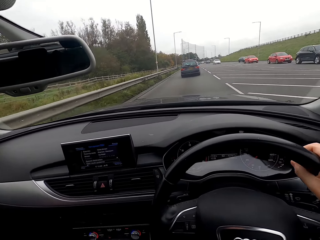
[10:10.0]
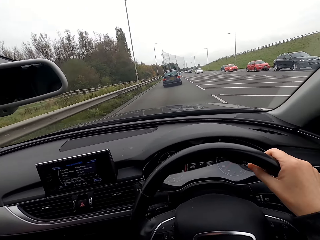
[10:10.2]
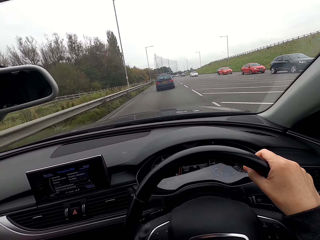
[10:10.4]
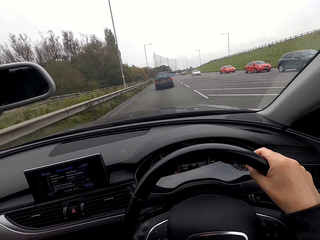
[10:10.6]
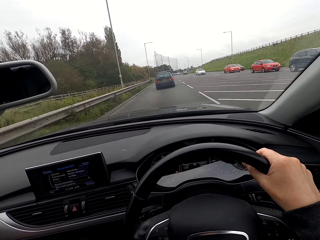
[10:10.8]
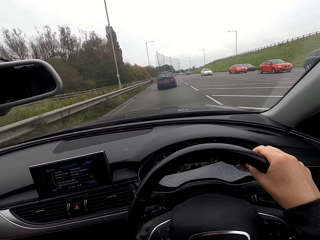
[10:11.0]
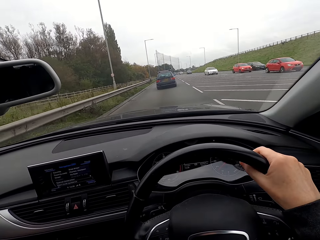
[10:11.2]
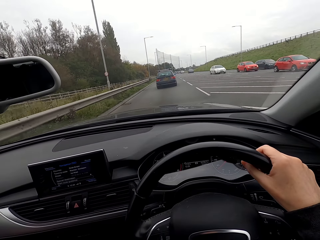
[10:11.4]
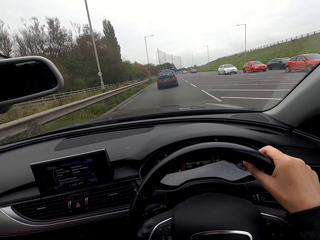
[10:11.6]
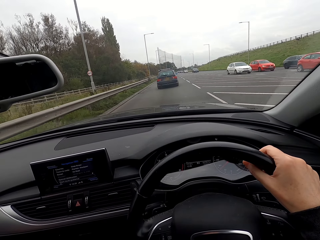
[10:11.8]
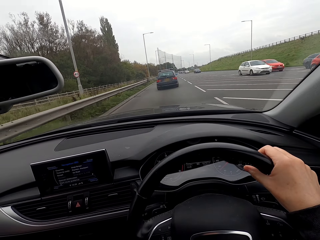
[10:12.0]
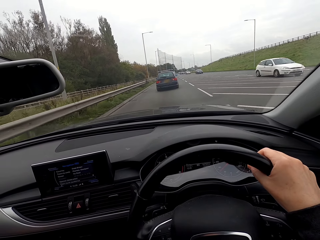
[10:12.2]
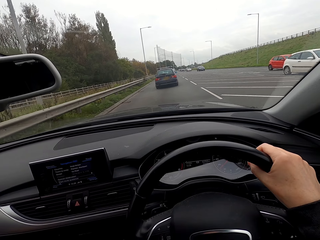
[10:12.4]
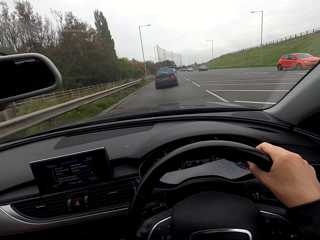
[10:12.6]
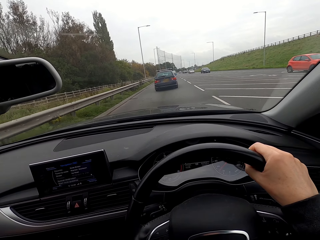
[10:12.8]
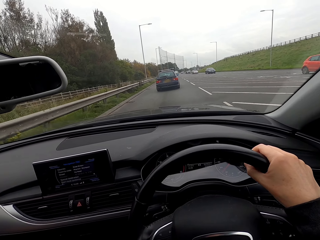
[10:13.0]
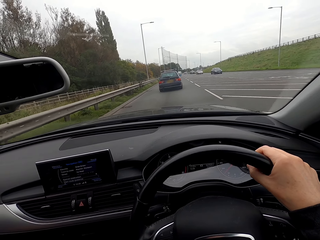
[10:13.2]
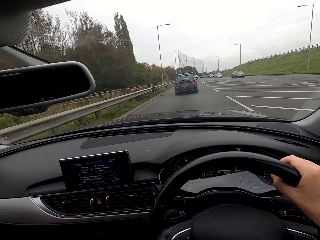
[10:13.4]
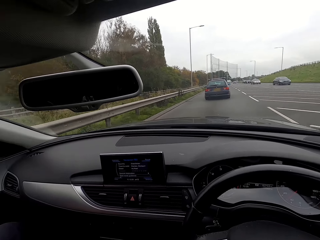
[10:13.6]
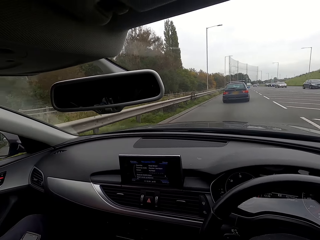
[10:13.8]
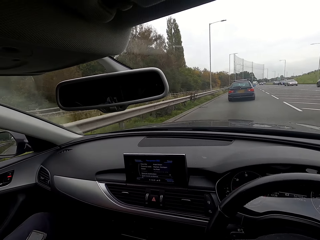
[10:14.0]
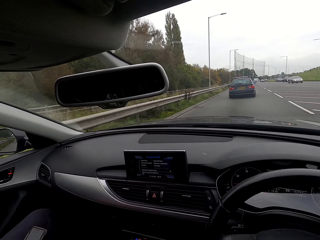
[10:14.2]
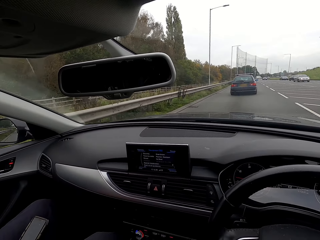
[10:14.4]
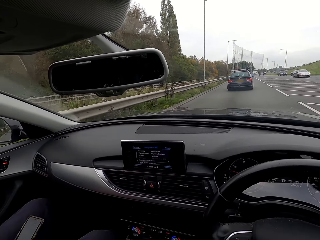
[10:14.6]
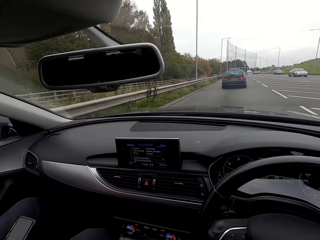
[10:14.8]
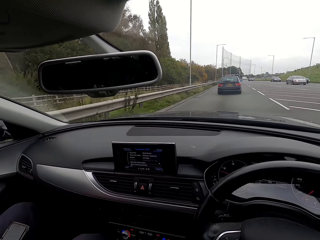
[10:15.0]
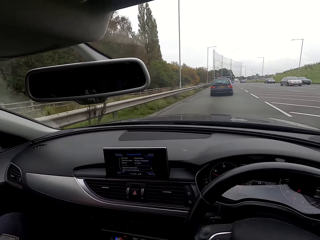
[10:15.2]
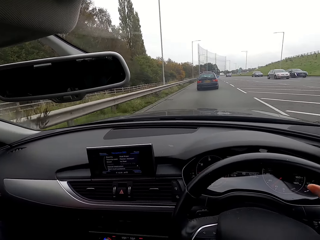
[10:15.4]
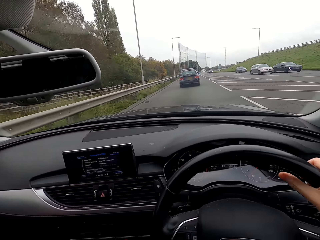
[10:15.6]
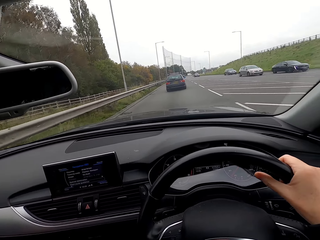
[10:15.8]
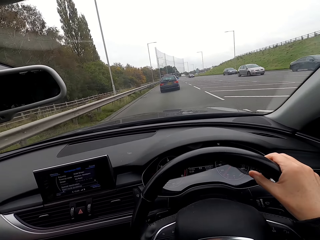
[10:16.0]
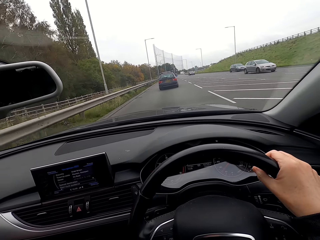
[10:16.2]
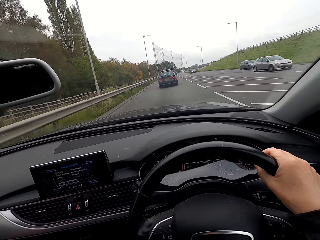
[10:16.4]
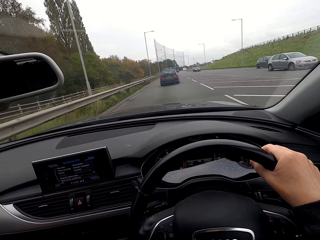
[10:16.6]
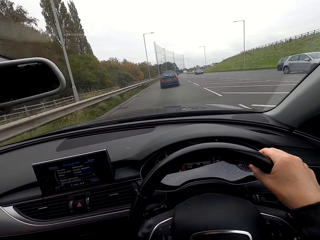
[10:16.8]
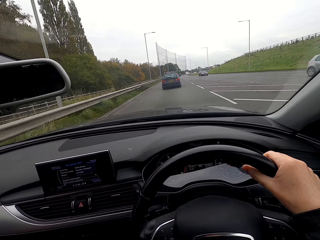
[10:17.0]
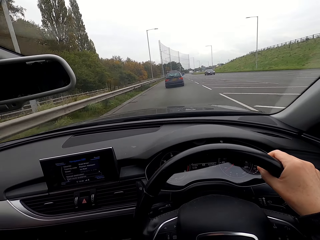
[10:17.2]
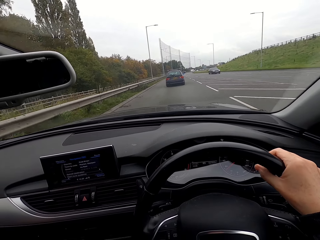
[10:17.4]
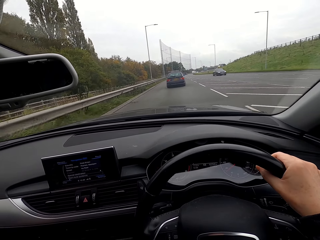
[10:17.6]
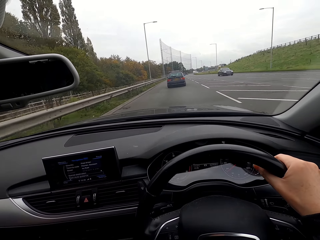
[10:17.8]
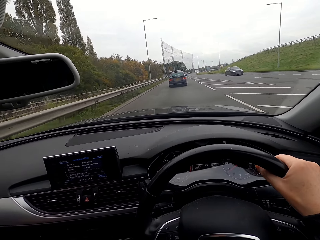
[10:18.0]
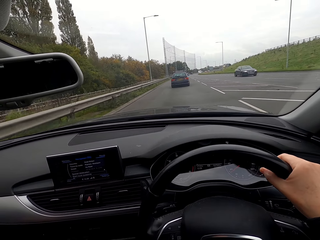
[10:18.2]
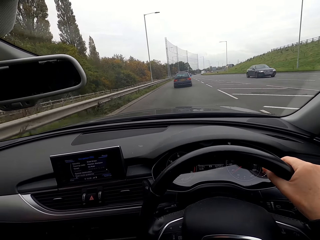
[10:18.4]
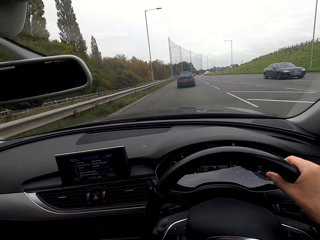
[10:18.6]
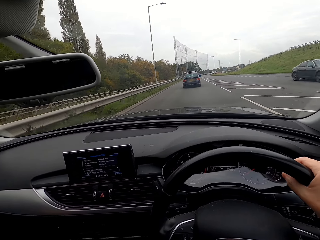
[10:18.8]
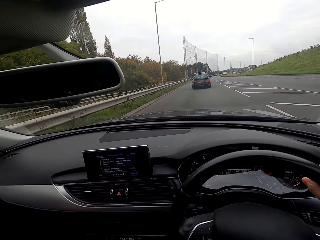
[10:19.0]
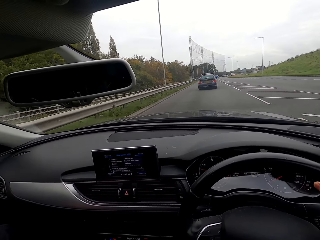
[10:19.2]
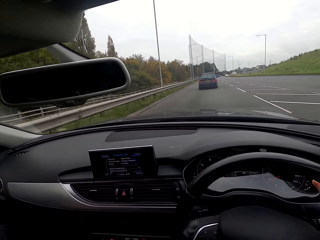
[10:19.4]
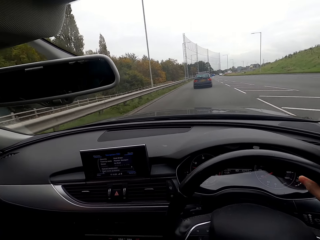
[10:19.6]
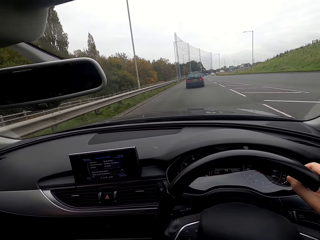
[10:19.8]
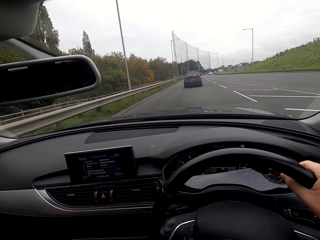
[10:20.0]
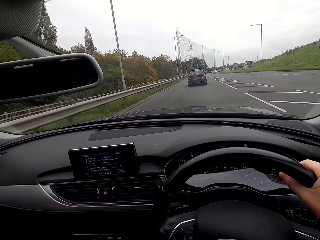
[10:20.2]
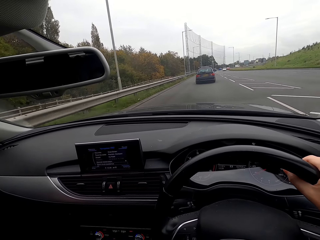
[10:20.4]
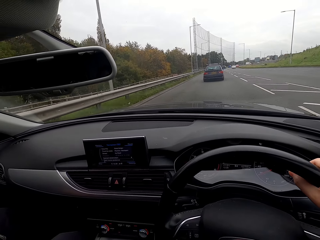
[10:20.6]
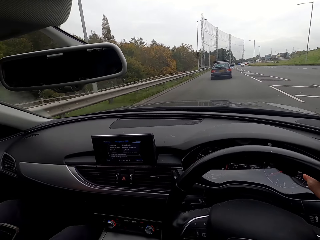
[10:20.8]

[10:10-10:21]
A white car drives past the camera wearer. A black car drives past them, and again. An ash car drives past them. A black car drives past them.

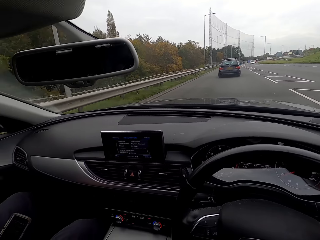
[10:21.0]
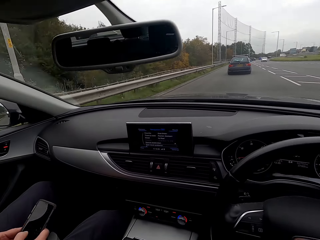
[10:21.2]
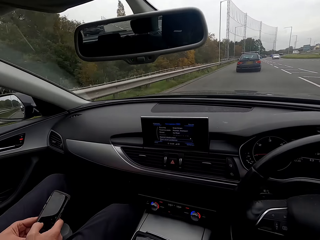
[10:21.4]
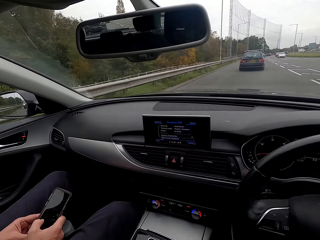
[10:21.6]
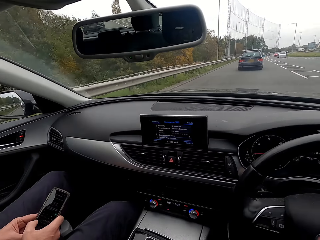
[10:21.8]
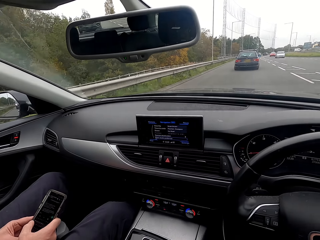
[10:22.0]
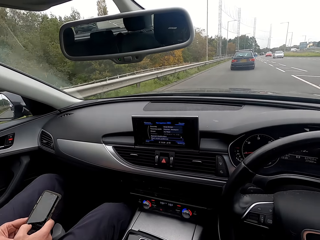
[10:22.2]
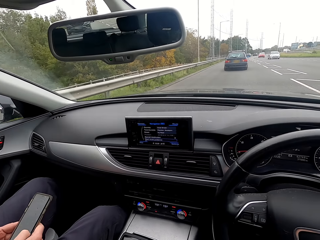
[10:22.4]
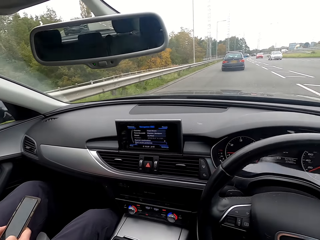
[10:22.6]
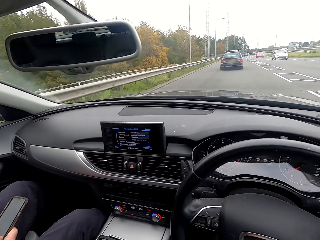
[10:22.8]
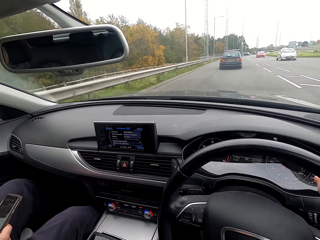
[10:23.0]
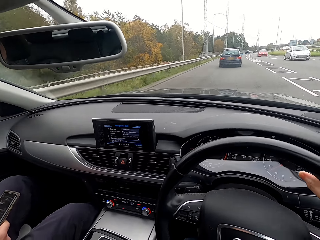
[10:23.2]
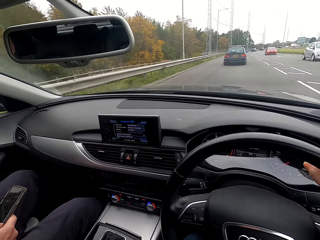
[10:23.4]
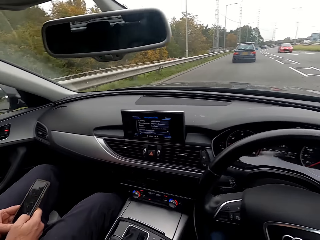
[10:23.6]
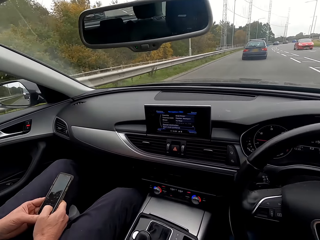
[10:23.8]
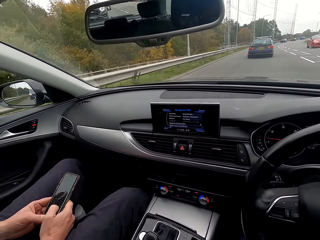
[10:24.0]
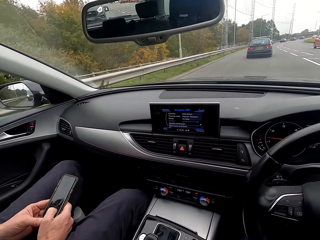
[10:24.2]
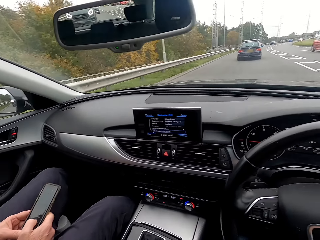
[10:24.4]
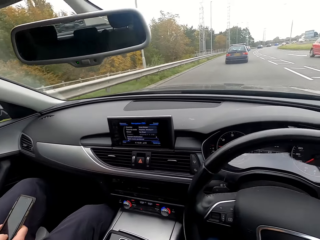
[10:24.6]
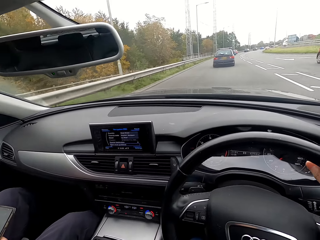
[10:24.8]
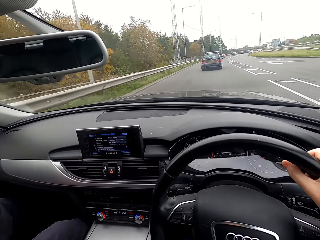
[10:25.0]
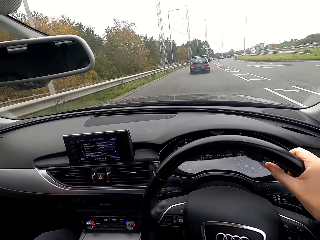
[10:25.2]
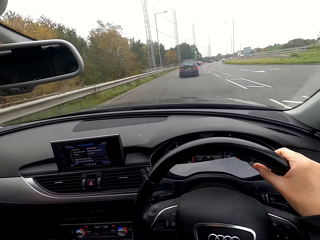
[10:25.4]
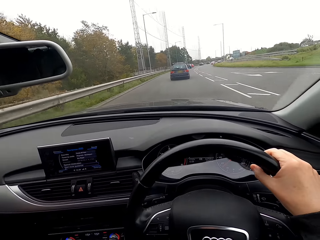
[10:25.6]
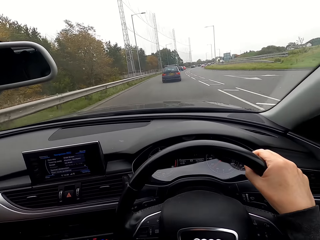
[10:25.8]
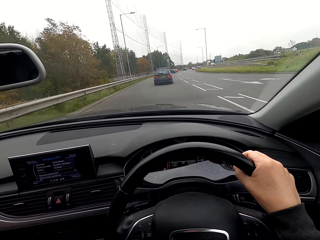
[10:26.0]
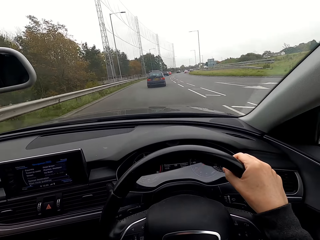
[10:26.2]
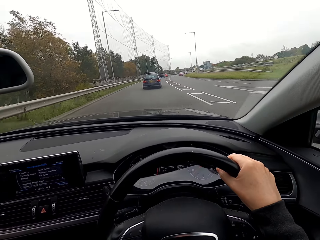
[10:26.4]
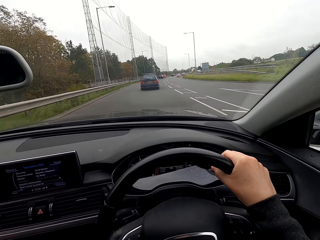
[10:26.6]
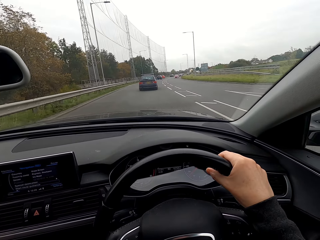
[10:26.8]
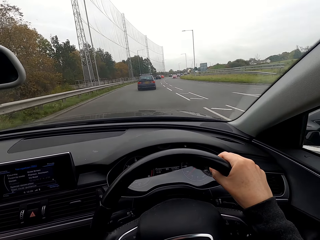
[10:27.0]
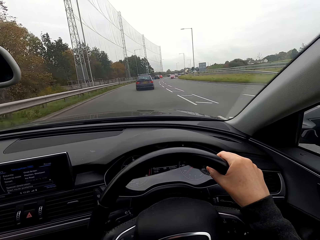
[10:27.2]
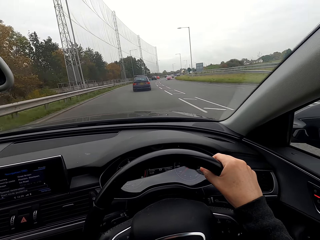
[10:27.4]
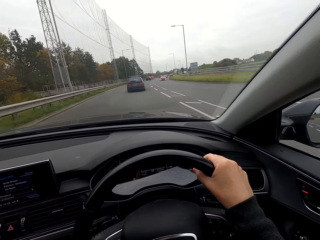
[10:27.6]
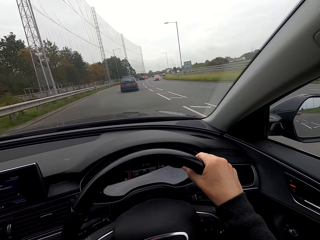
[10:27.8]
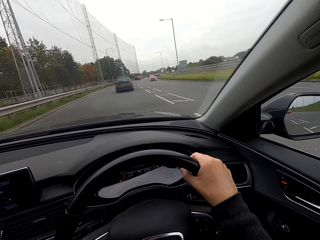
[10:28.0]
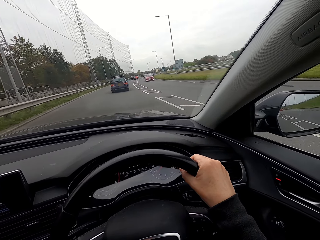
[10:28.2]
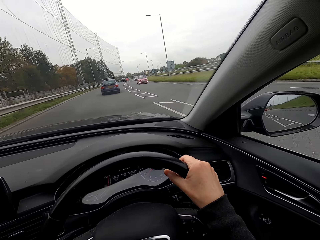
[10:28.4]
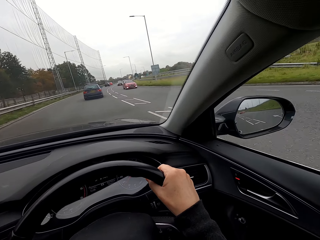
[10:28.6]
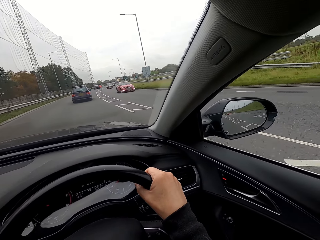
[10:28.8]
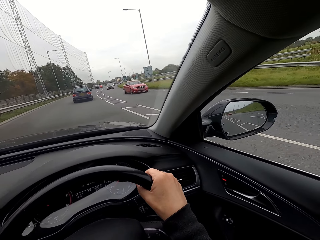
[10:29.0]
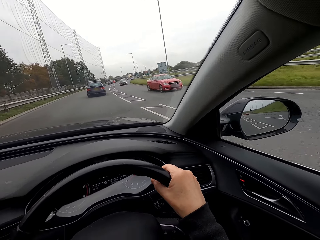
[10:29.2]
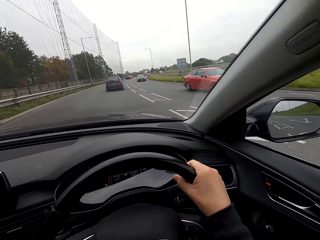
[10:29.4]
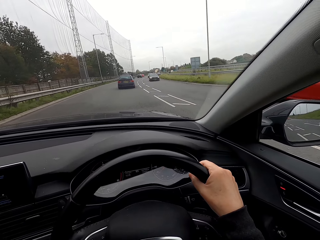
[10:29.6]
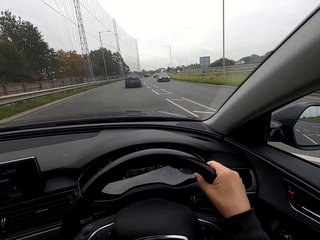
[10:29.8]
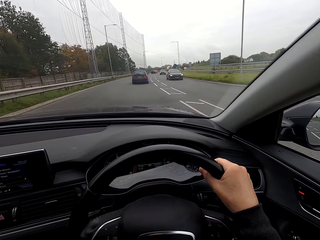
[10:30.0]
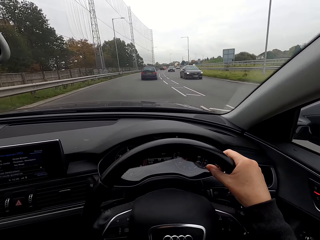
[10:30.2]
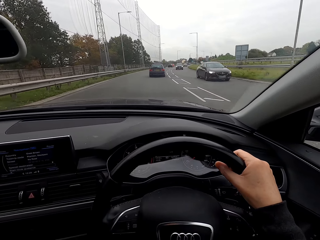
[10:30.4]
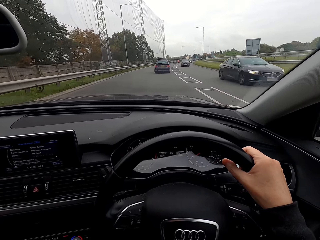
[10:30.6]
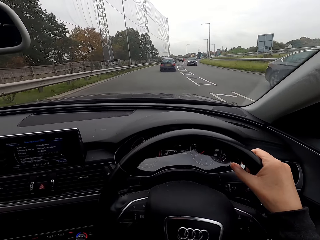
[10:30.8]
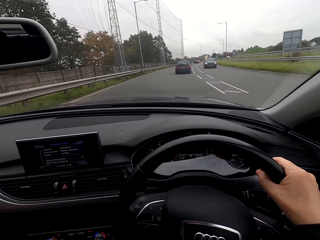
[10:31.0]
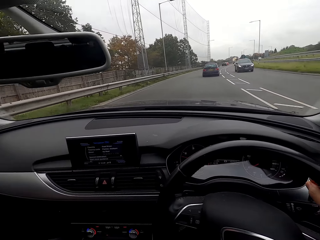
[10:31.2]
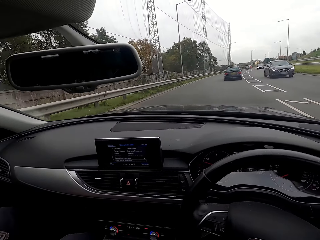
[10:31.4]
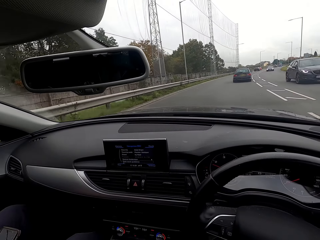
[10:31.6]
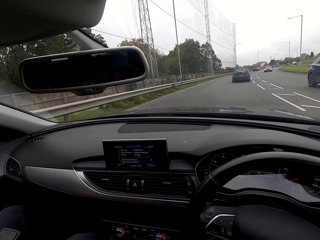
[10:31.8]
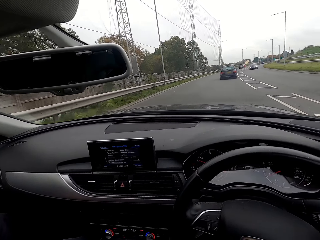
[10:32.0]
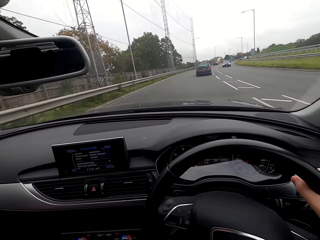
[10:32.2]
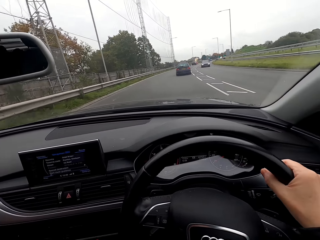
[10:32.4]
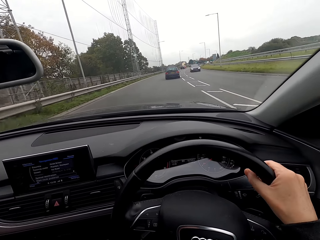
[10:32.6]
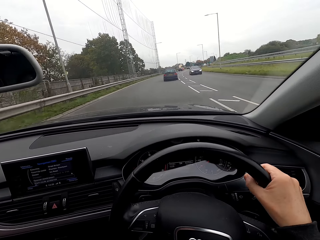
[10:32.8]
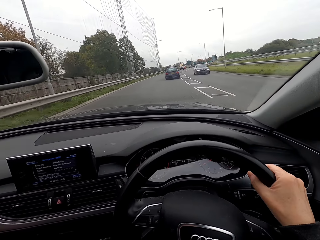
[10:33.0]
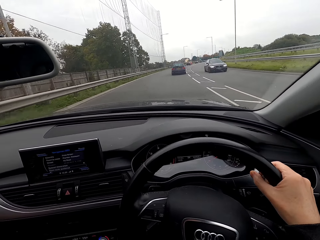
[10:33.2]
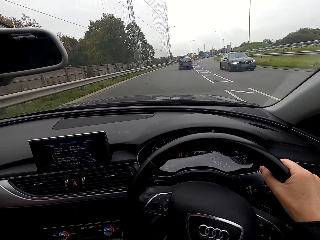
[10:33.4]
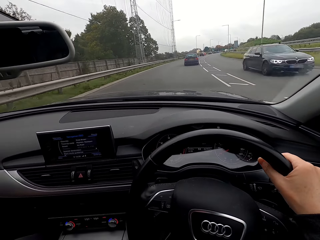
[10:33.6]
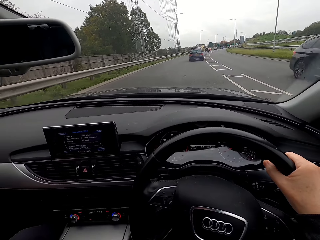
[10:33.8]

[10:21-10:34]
A man operates a phone with both hands. A white car drives past the camera wearer. A red car drives past them, and again. A black car drives past them, and again.
